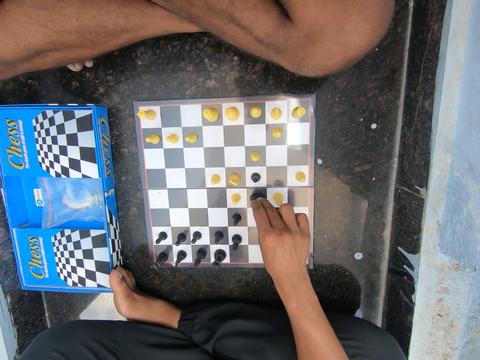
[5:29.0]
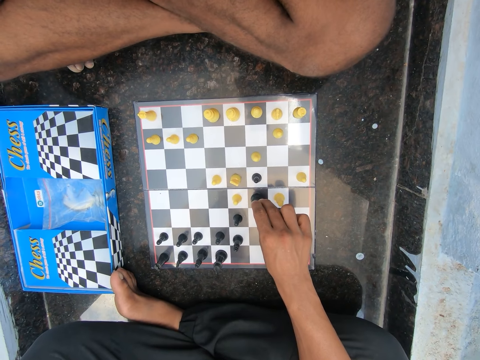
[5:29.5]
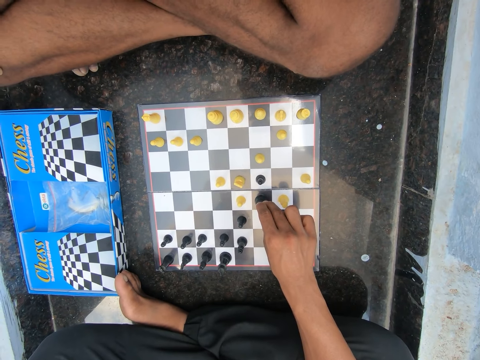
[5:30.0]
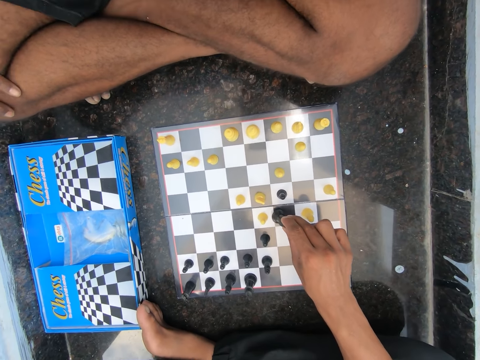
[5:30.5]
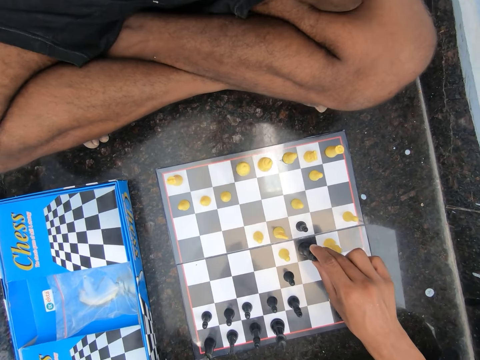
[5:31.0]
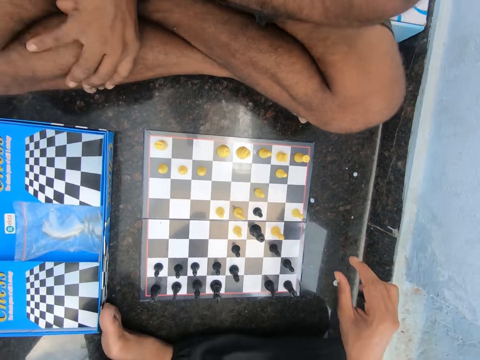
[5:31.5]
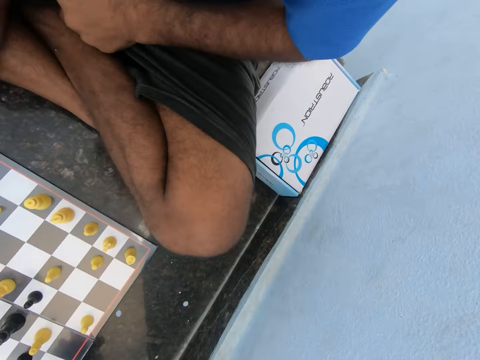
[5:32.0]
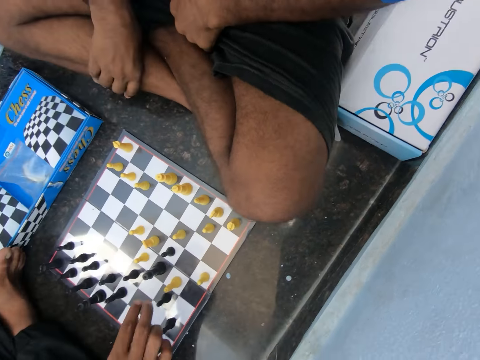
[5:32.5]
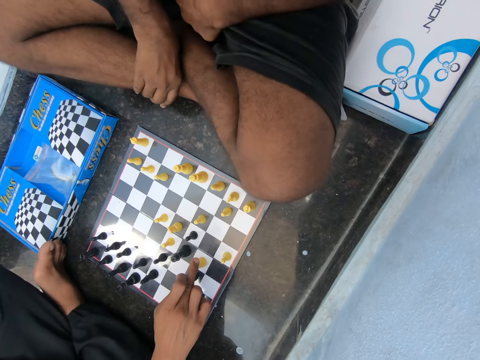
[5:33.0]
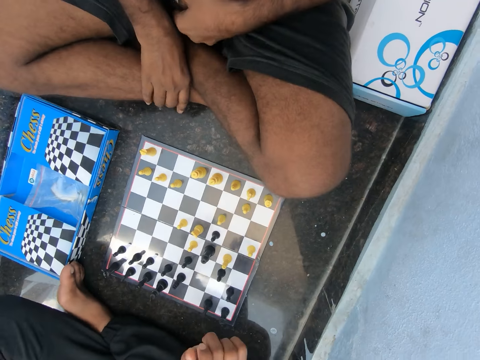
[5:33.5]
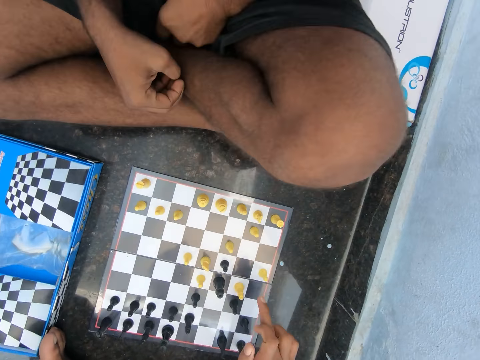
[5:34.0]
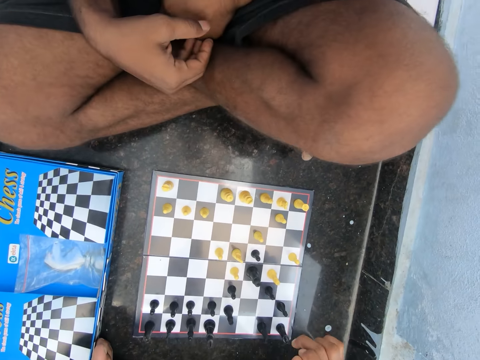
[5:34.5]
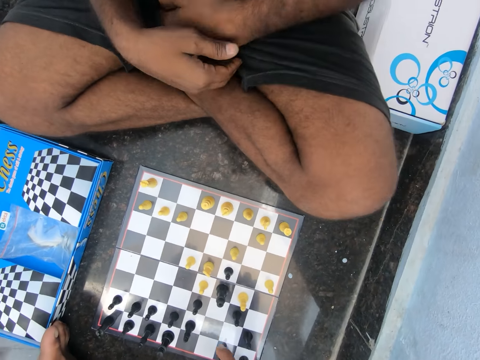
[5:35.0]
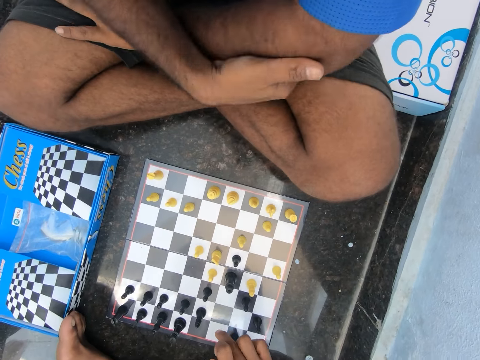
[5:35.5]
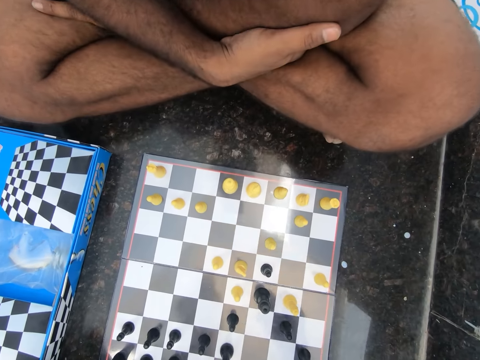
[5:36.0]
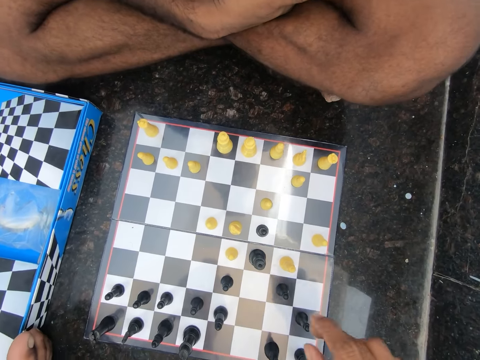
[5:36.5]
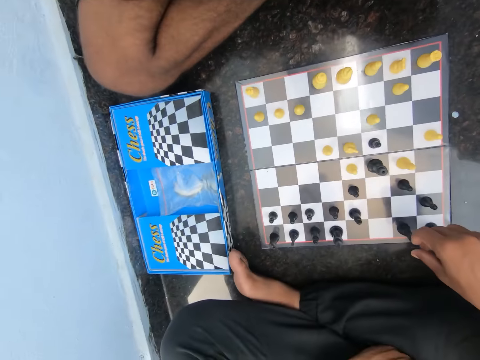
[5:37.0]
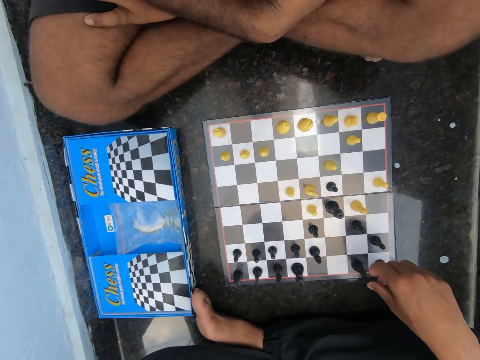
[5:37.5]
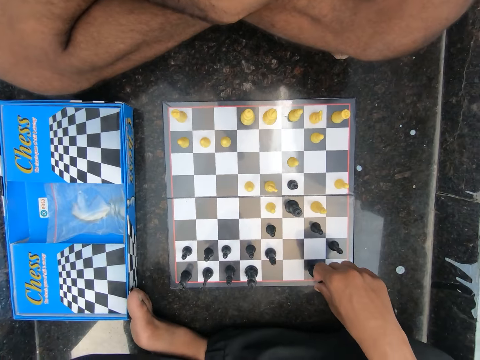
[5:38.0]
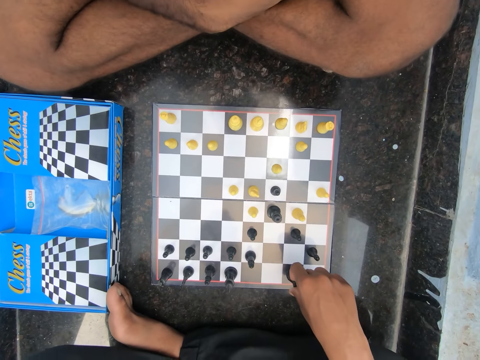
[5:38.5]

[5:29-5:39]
The camera wearer discusses with the man in the room. The man drops the chess piece.

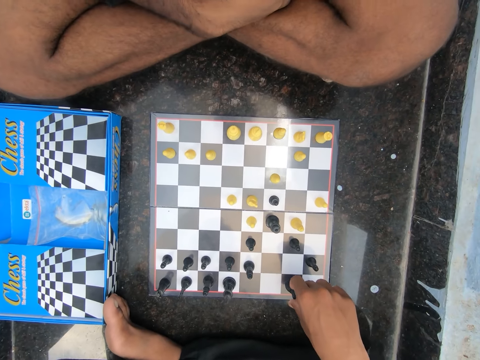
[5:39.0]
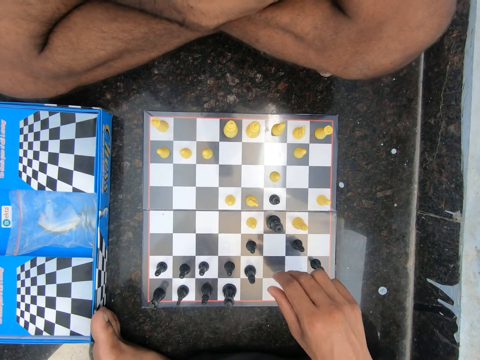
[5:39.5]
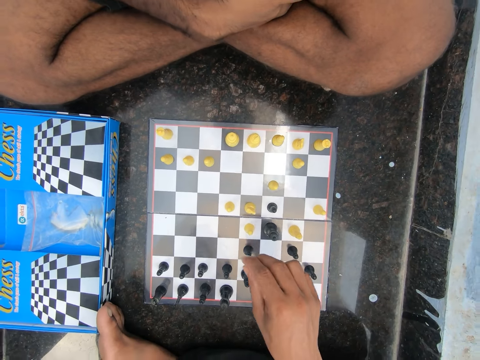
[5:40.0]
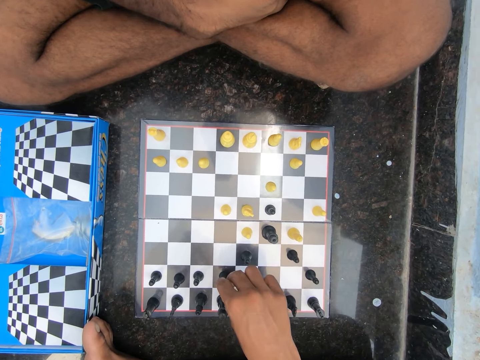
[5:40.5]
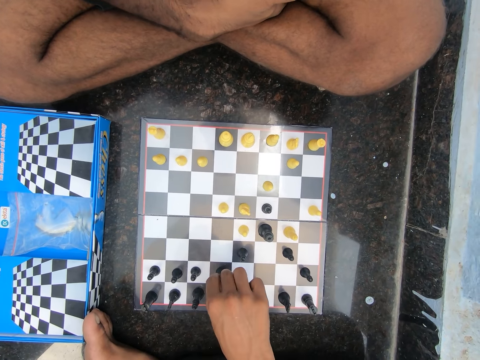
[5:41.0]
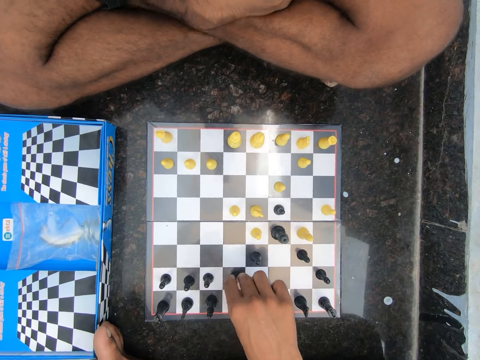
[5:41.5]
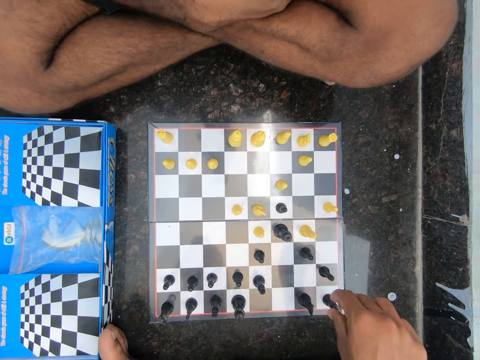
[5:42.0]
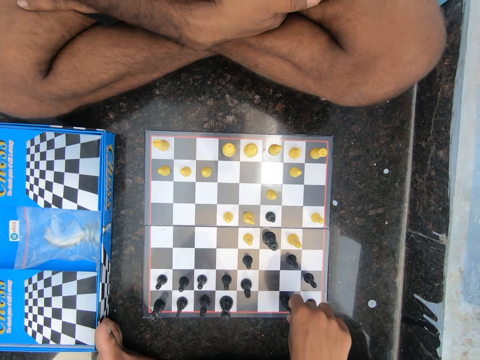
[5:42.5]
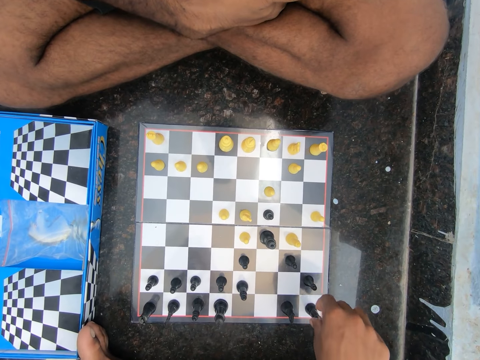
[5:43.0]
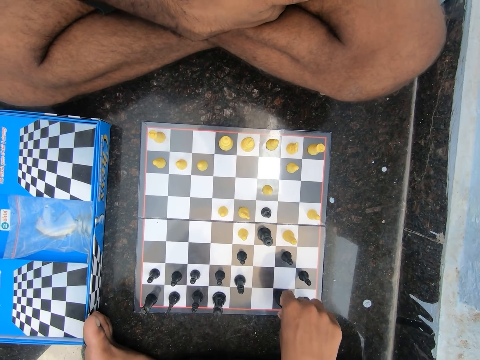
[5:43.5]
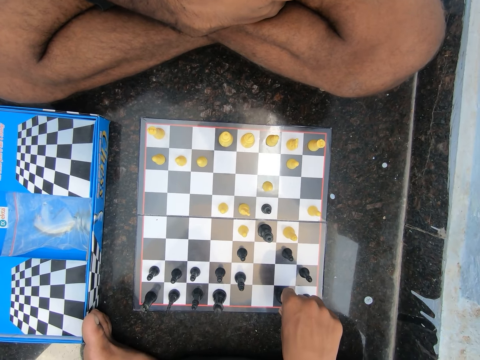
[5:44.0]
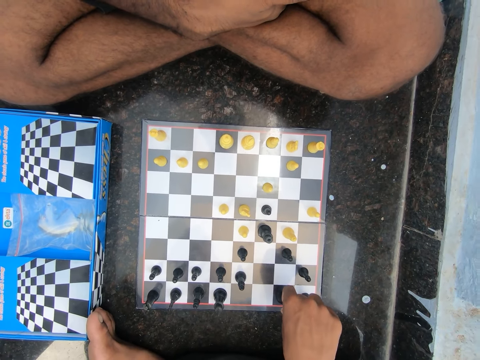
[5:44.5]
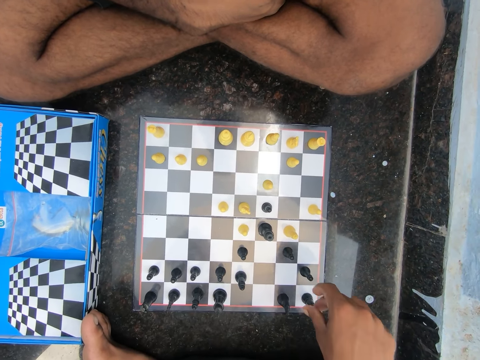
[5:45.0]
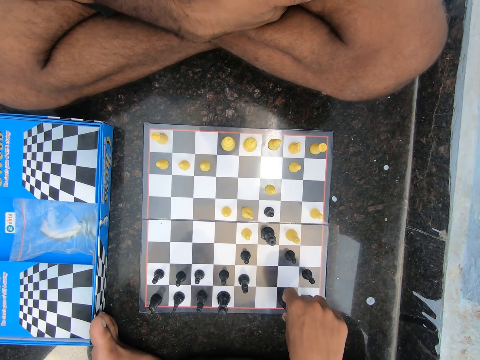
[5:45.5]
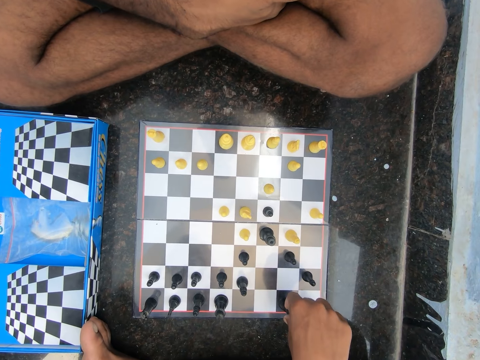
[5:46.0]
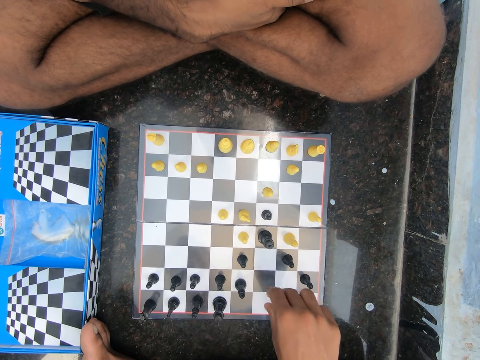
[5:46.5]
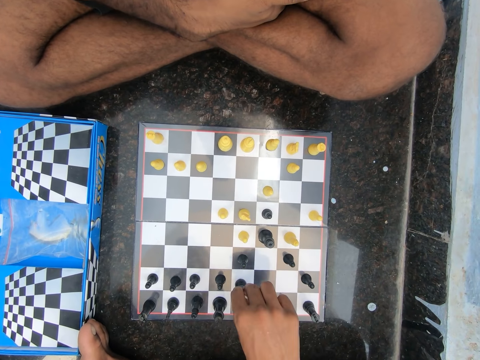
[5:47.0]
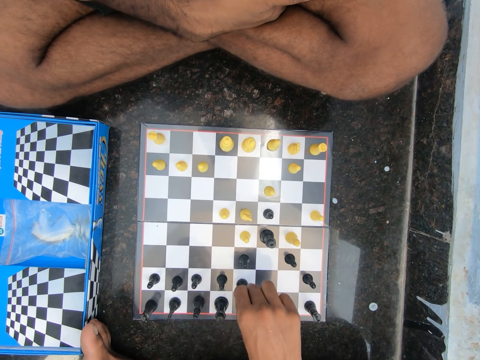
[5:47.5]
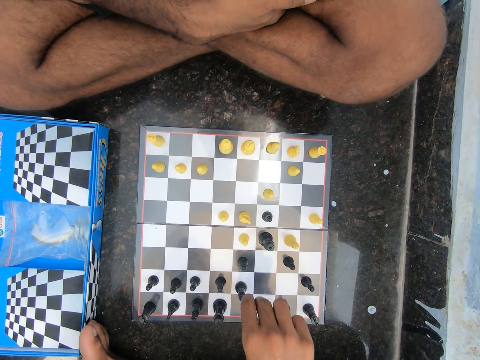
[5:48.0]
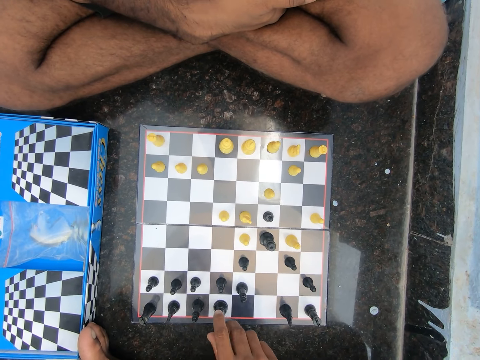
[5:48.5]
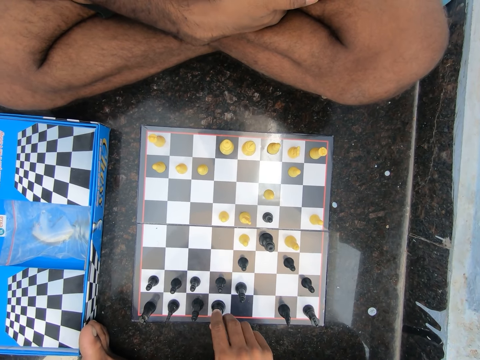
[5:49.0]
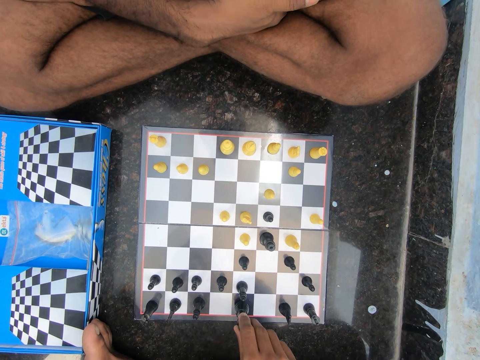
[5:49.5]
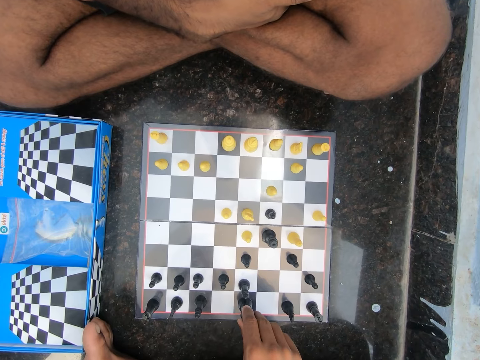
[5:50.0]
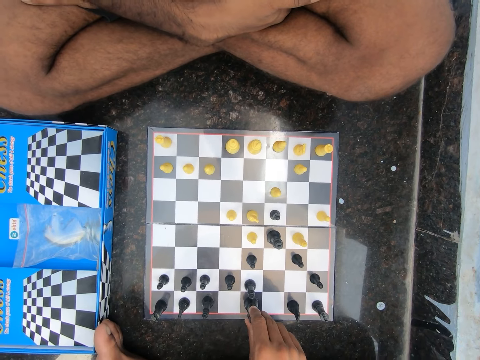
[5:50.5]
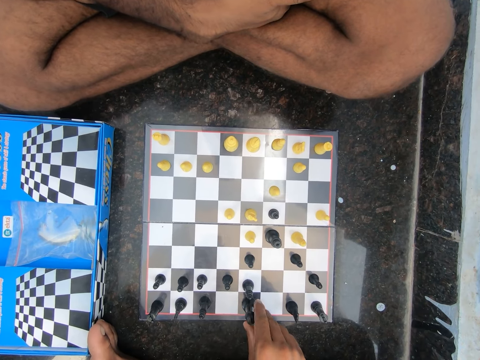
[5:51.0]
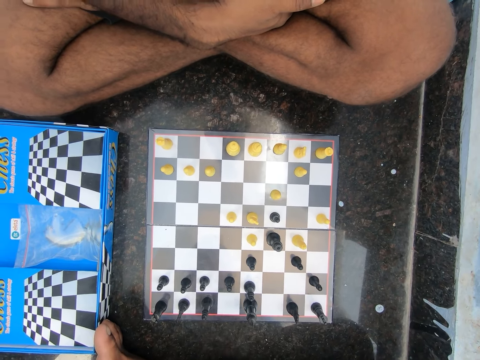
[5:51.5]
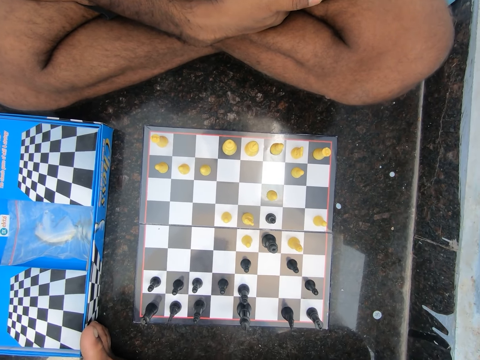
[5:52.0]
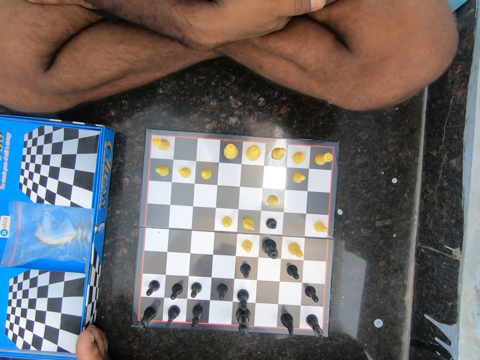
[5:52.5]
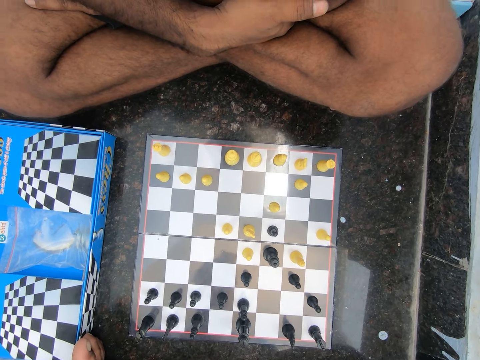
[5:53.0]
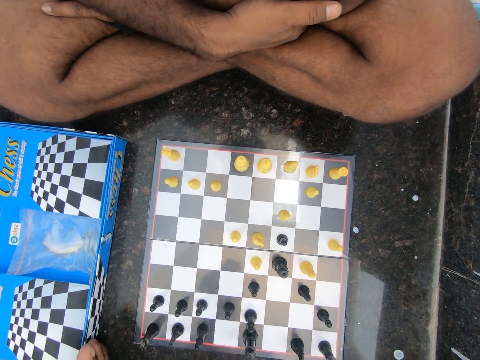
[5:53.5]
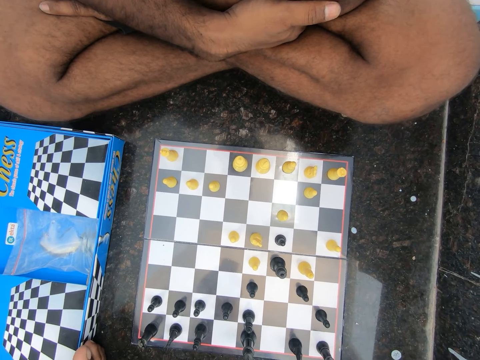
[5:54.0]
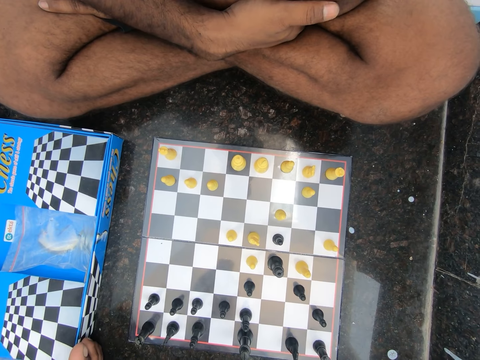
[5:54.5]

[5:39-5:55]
A man holds the chess piece. The man leaves the chess piece. The man holds the chess piece. The man moves the chess piece.
